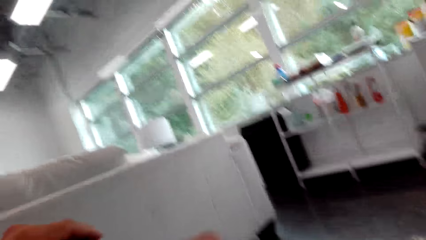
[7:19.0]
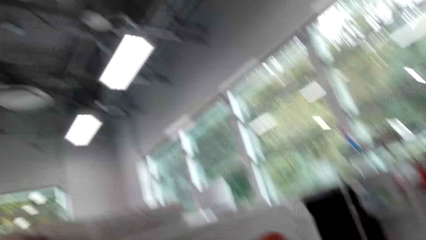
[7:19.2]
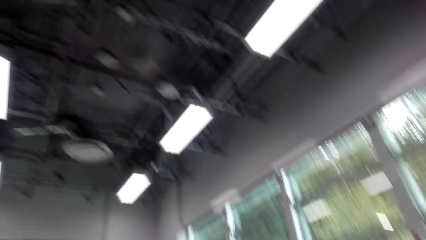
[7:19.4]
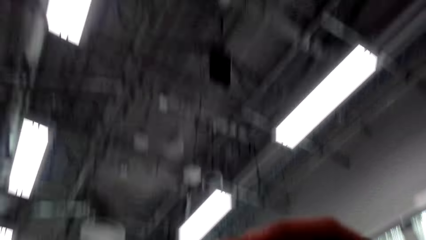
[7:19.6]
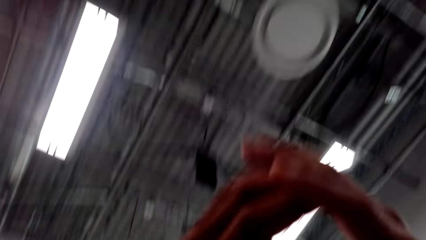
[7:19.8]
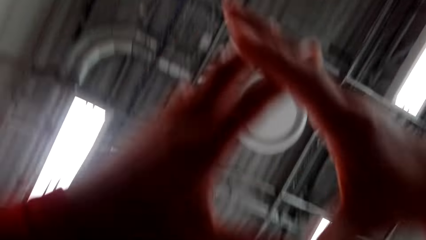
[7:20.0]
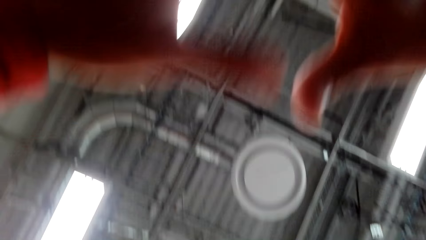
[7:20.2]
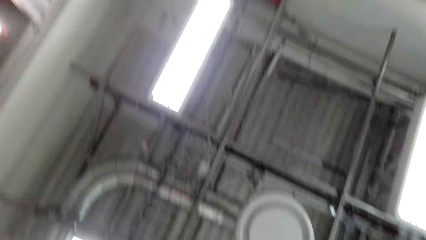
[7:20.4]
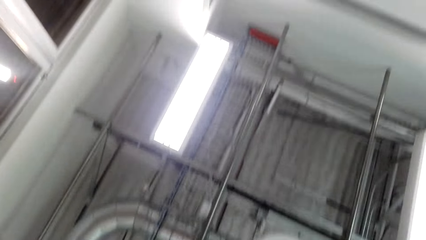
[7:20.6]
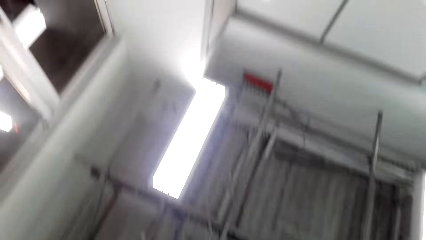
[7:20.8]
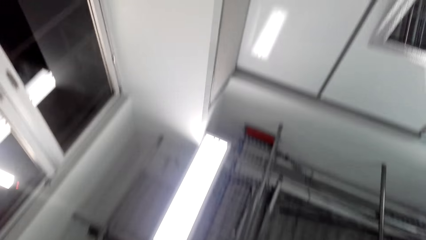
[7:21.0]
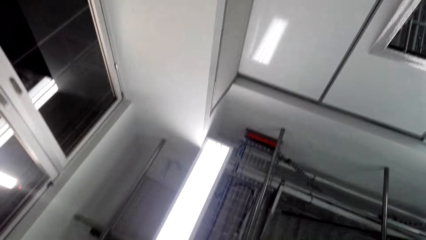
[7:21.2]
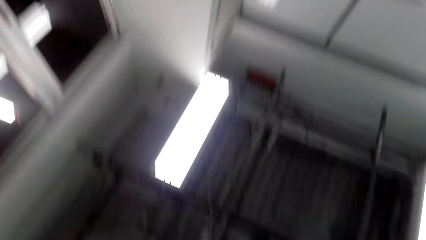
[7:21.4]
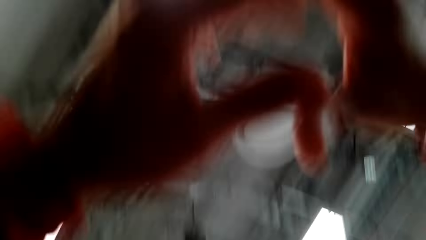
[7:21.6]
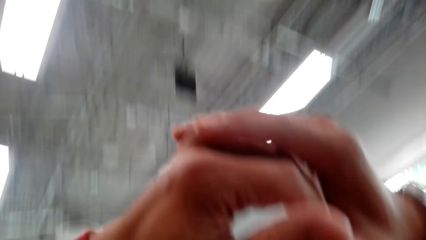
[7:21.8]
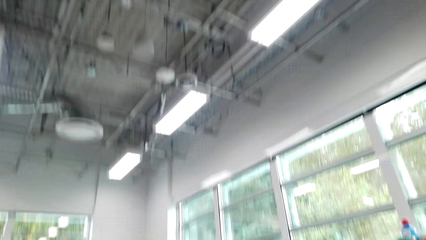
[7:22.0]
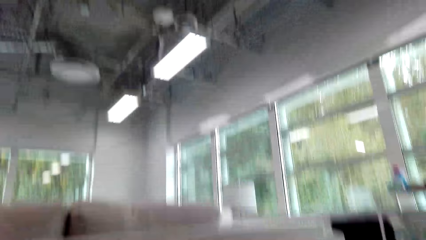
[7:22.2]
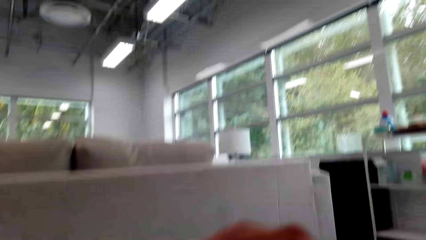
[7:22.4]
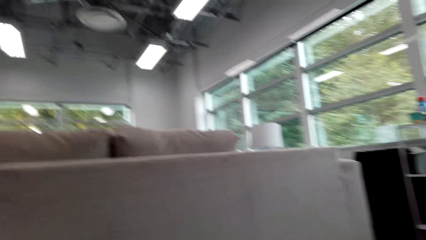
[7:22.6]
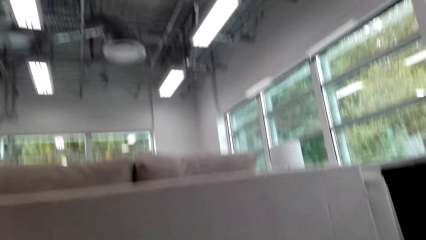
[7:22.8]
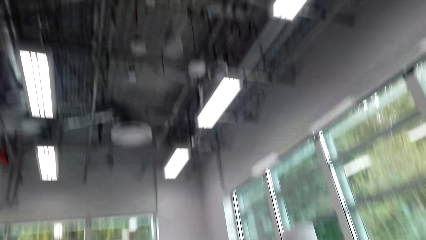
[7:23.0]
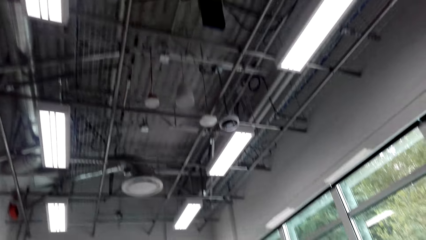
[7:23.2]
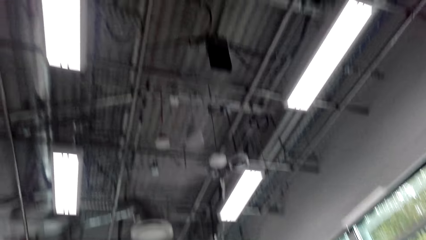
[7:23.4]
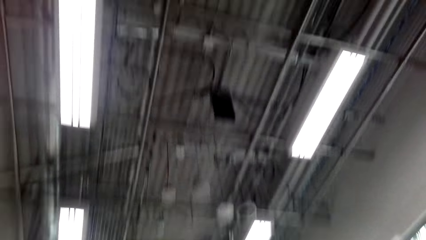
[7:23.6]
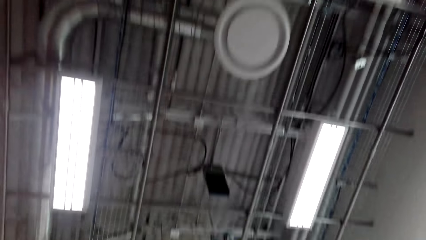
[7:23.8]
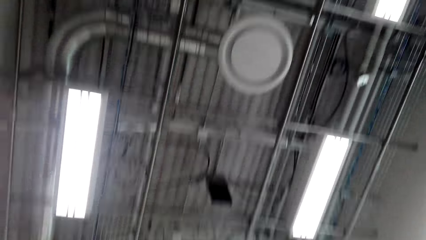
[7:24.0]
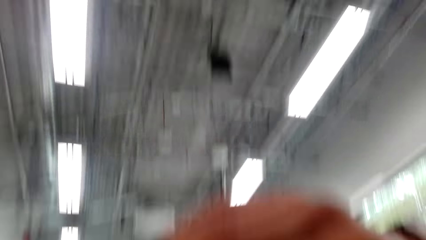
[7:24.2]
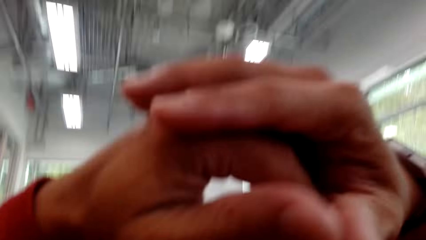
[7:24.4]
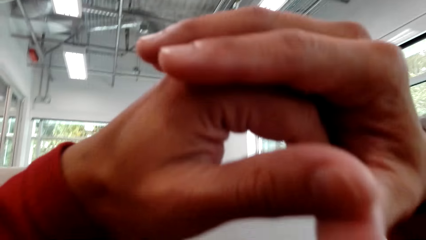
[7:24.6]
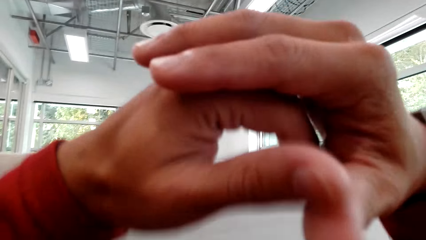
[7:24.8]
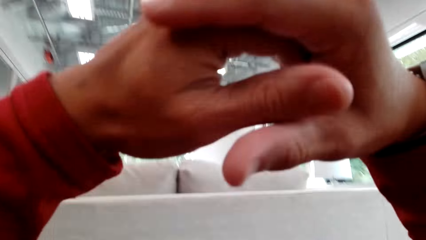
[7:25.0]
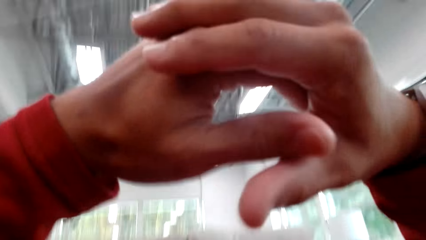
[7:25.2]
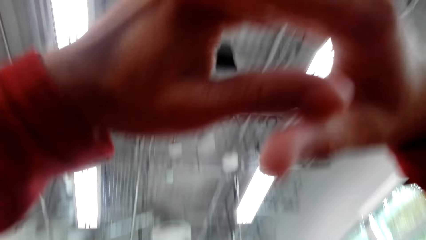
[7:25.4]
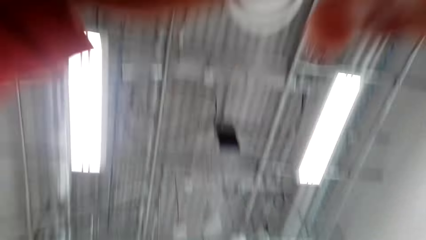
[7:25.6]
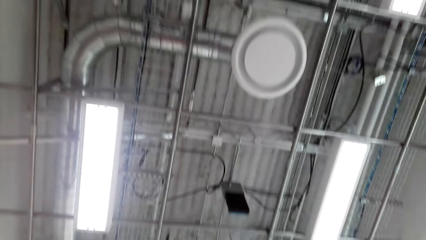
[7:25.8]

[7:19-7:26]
The camera wearer raises his hands up and down.

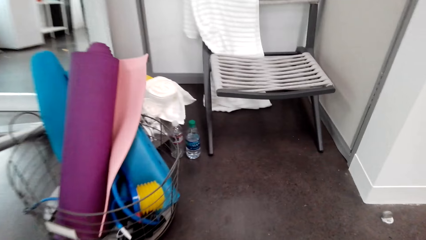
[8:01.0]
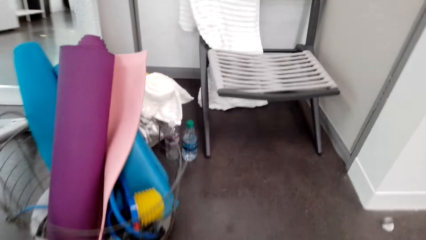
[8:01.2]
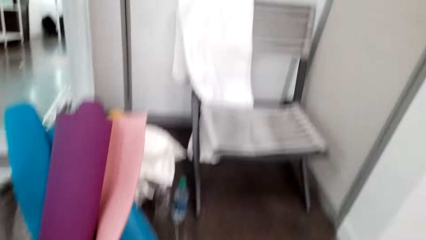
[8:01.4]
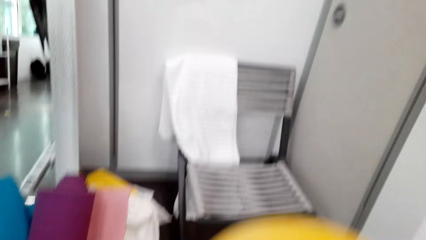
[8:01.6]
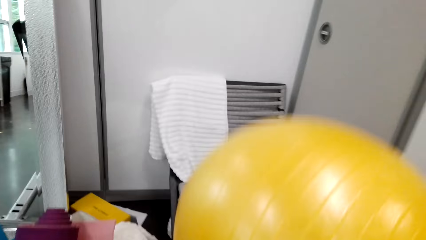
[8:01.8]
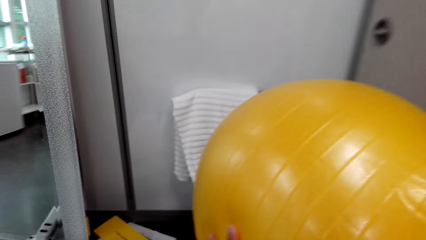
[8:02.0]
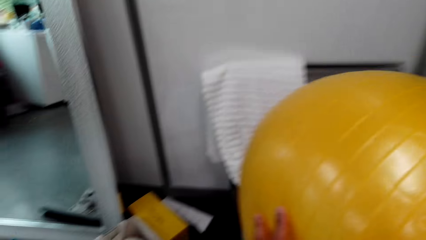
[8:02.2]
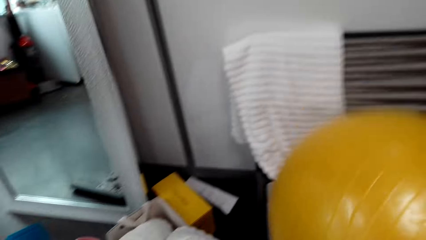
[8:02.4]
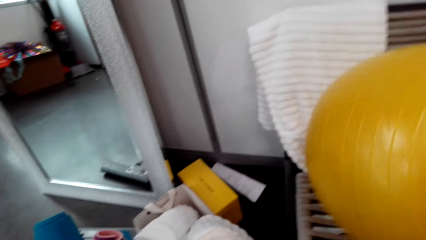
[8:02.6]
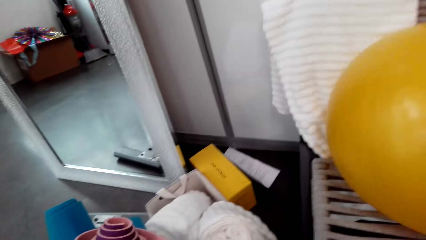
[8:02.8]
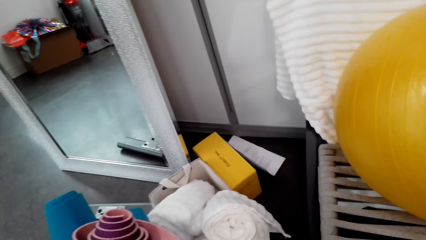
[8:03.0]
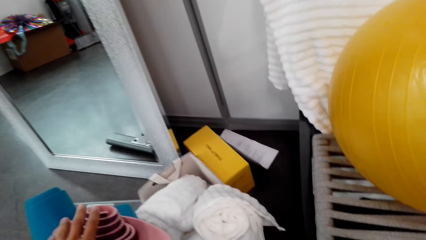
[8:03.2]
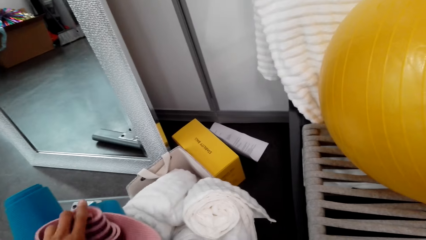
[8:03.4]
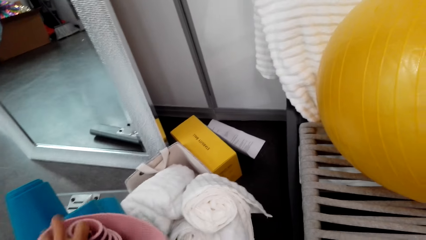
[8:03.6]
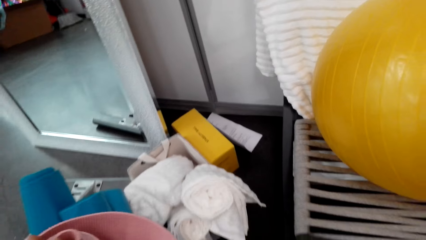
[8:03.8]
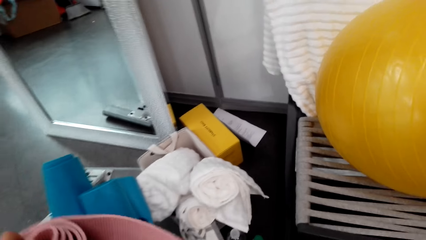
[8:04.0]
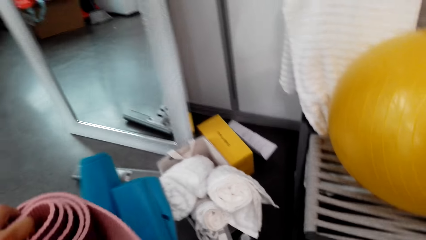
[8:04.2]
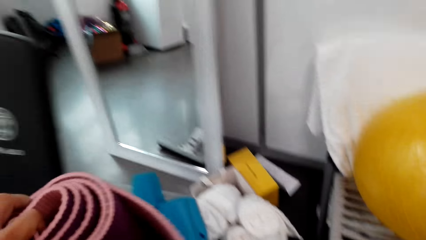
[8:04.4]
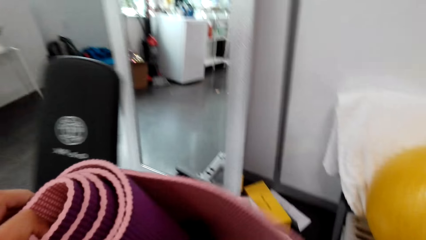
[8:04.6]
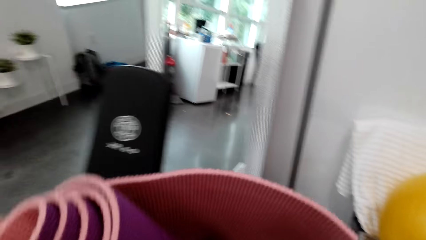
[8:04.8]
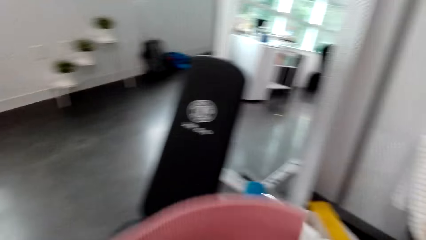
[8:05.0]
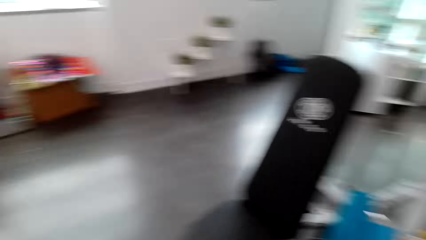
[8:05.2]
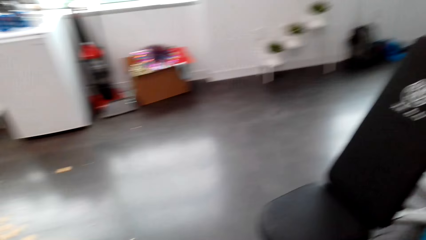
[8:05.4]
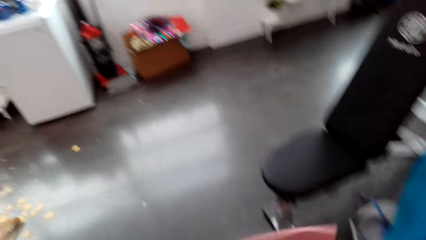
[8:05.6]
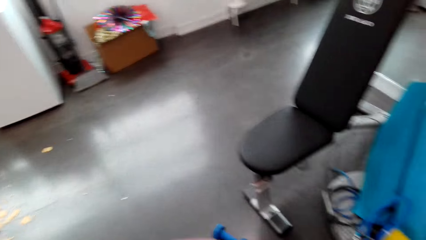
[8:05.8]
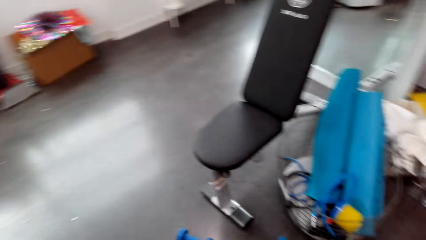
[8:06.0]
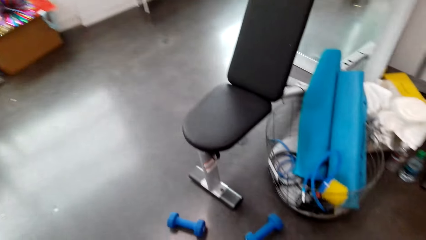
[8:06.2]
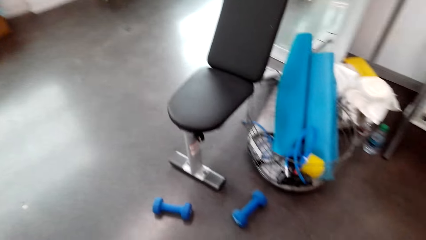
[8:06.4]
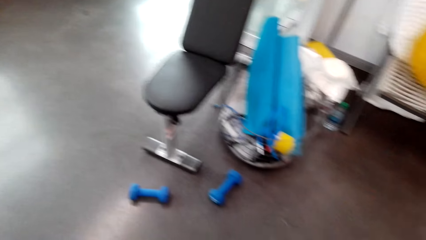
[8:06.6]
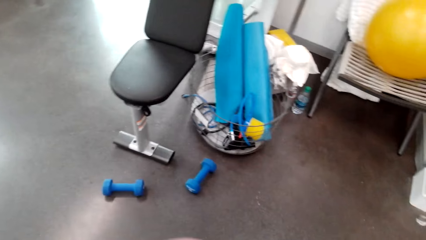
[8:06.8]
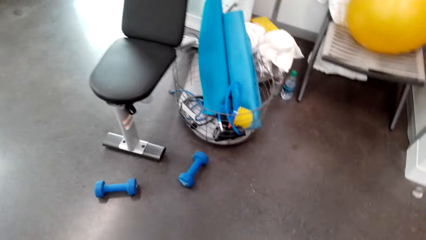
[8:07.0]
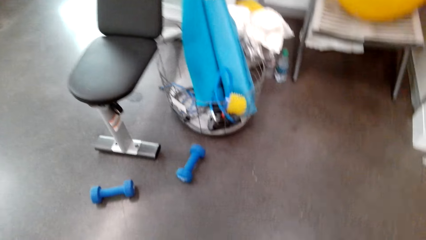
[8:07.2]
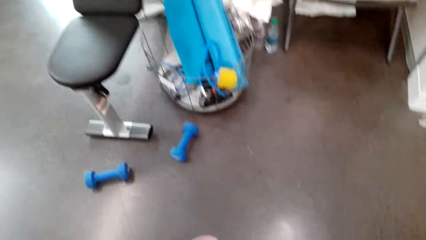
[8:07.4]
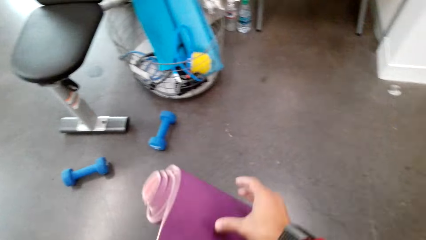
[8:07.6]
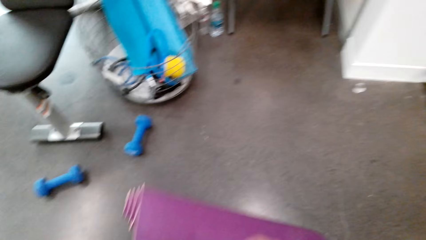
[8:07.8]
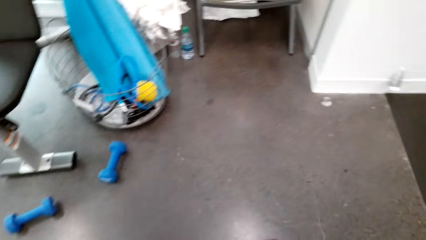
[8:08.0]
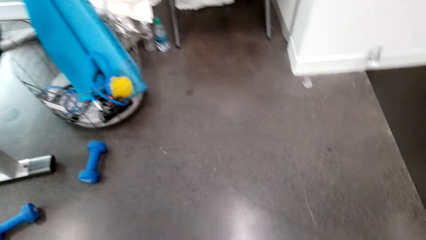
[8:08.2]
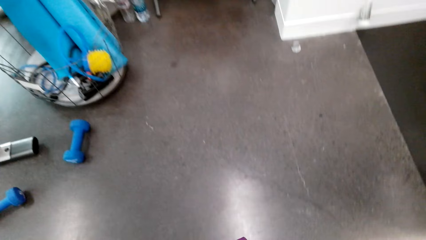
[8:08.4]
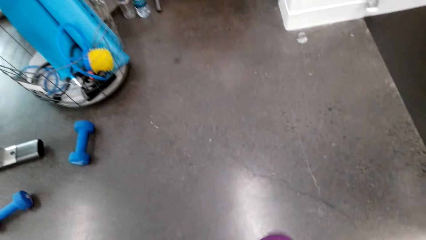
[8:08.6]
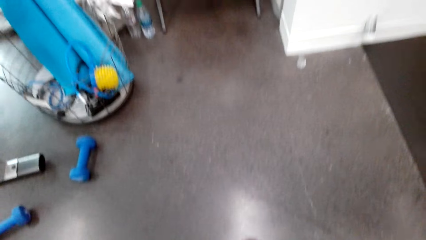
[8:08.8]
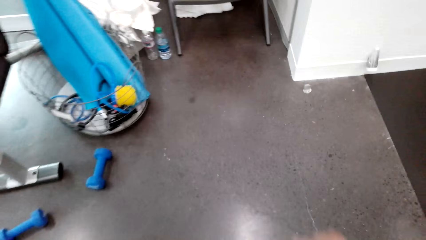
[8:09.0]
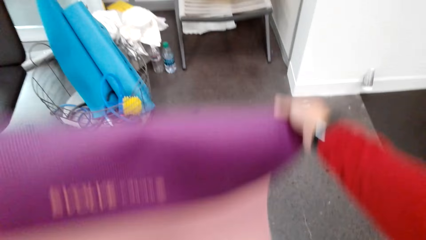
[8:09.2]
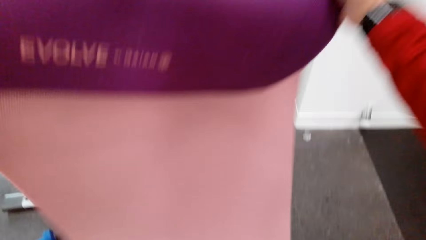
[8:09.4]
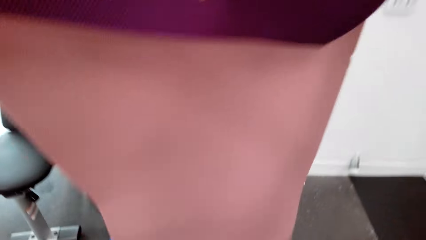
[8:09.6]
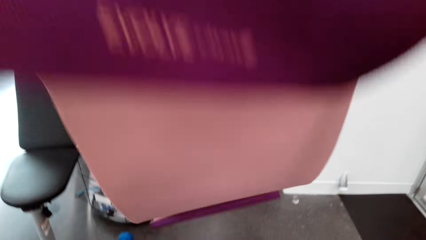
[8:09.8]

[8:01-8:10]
The camera wearer takes something.
